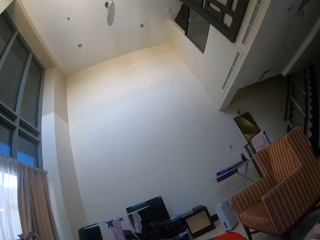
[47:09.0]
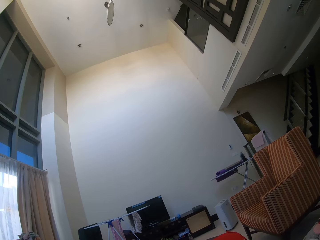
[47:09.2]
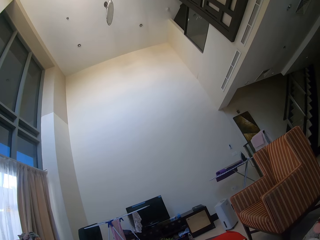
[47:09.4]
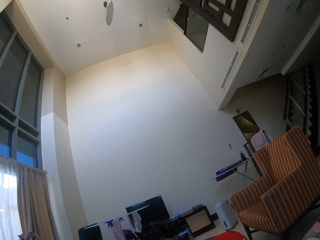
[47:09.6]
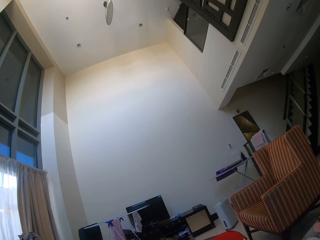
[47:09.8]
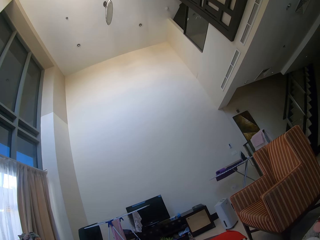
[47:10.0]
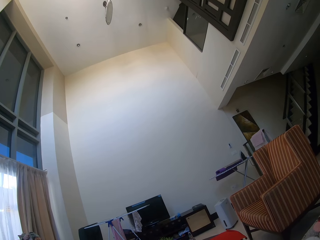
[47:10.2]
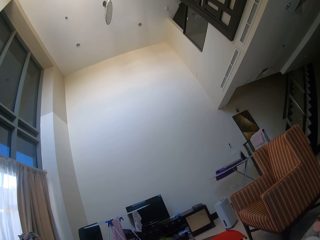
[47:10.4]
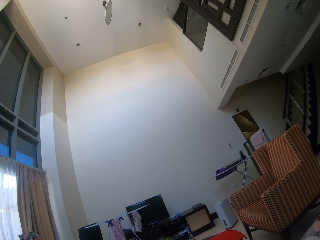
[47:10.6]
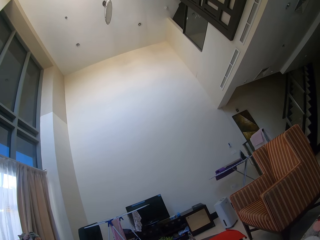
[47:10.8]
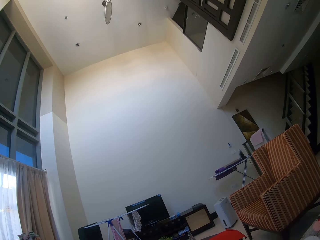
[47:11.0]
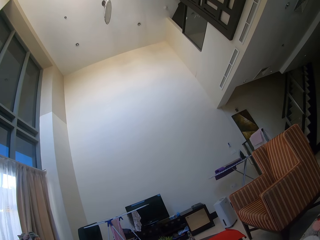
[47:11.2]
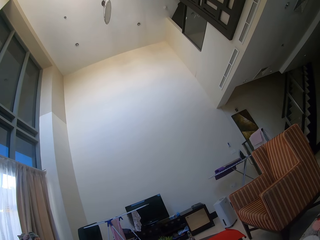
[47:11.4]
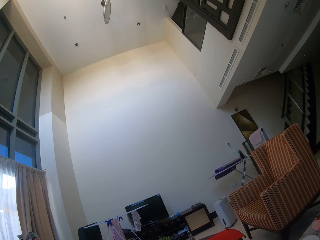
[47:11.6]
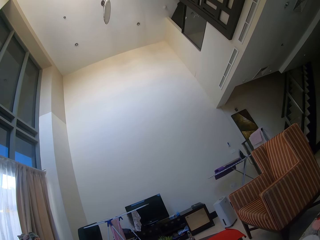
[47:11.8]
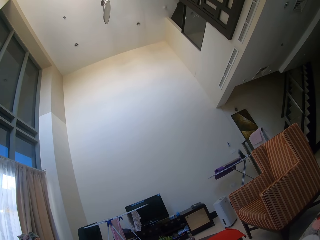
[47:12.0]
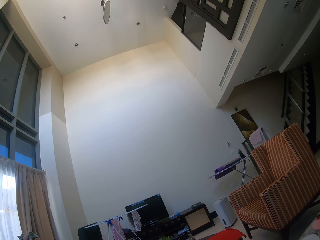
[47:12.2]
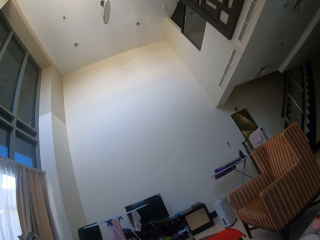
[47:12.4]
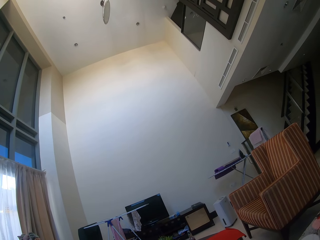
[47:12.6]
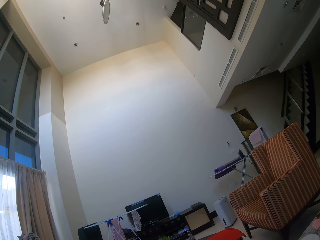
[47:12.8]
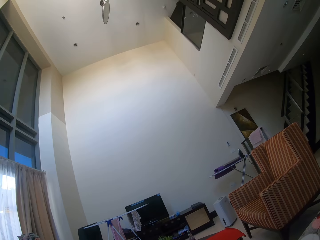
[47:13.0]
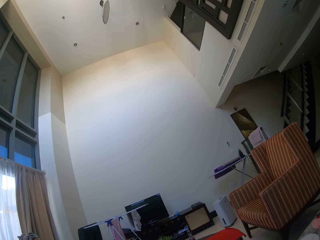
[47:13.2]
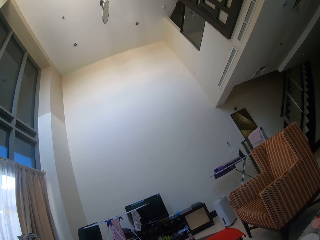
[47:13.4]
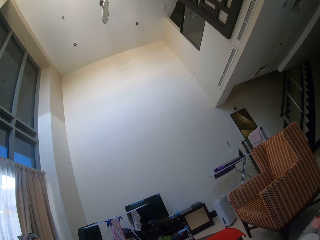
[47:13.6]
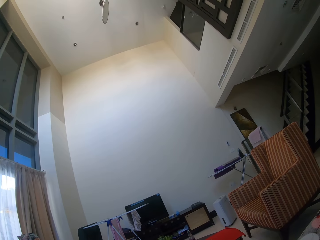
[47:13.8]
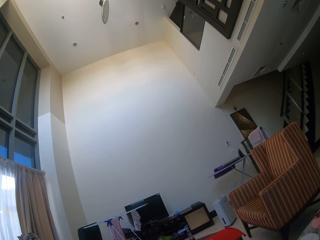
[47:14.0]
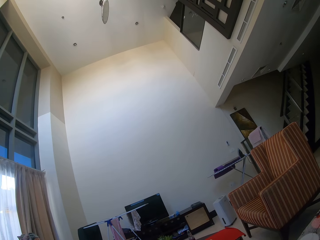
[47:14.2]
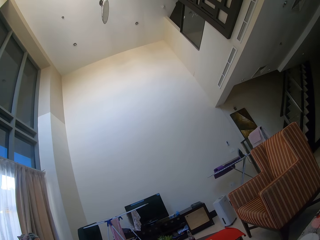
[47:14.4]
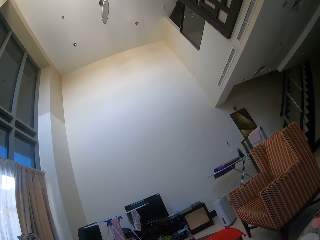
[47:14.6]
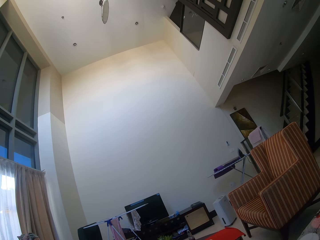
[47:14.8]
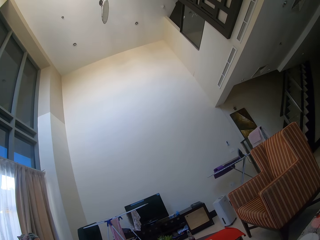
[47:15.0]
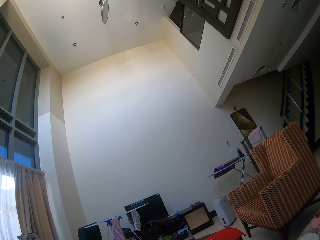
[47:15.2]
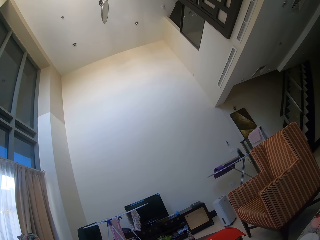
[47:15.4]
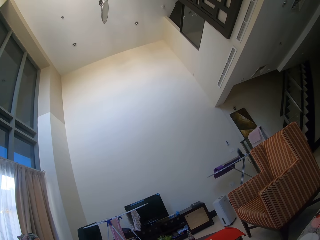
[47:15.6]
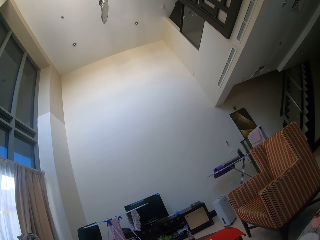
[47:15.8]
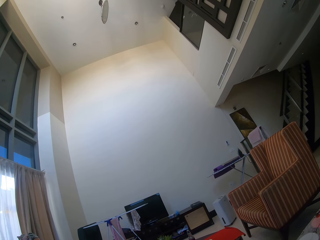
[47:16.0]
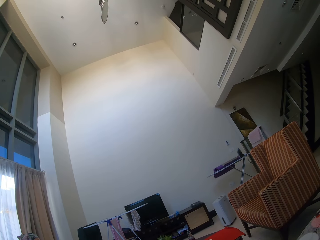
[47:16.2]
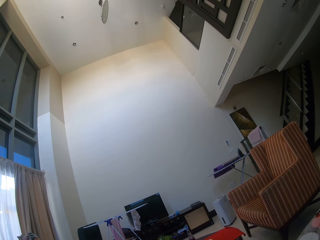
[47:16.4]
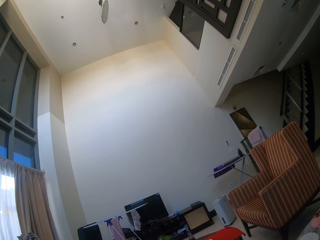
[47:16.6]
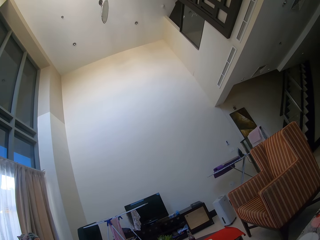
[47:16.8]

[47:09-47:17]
The camera wearer sits on the couch.

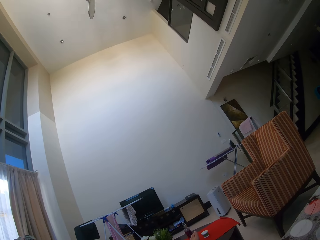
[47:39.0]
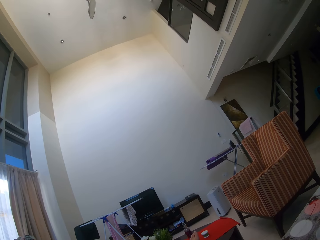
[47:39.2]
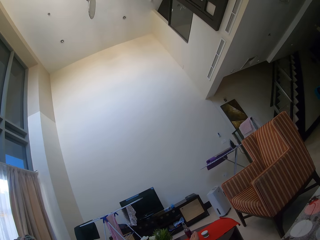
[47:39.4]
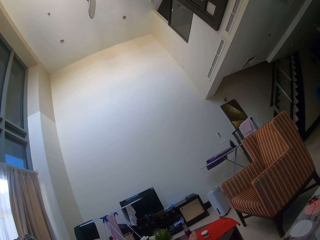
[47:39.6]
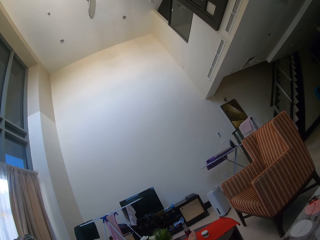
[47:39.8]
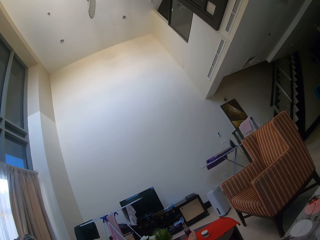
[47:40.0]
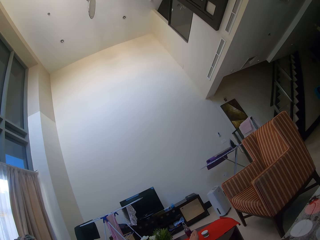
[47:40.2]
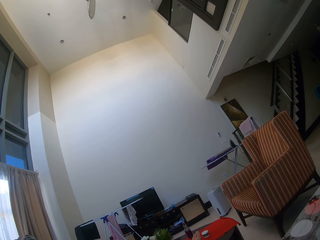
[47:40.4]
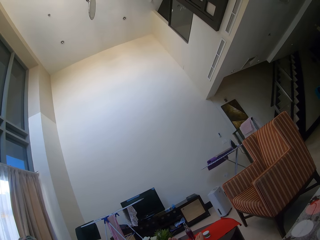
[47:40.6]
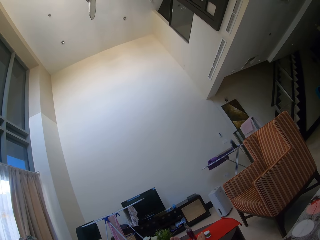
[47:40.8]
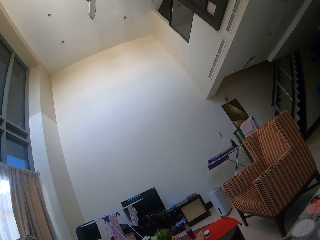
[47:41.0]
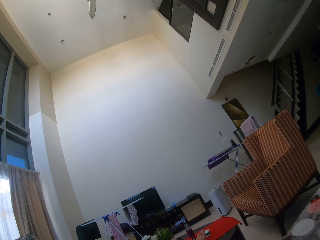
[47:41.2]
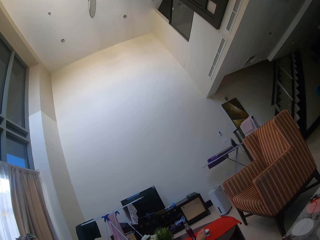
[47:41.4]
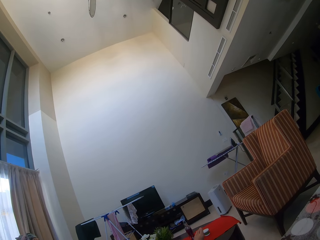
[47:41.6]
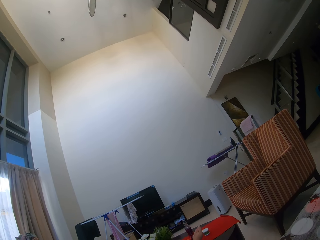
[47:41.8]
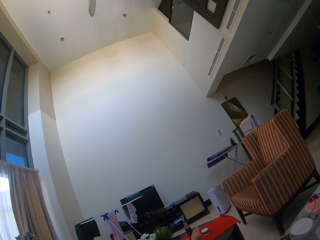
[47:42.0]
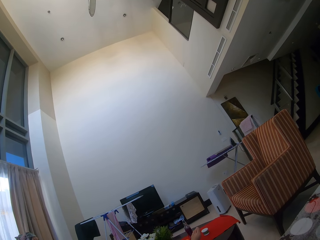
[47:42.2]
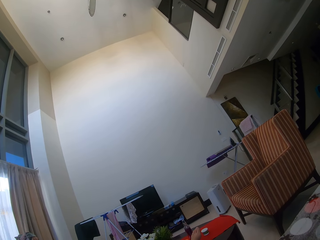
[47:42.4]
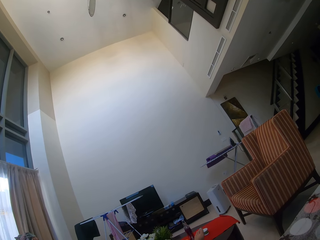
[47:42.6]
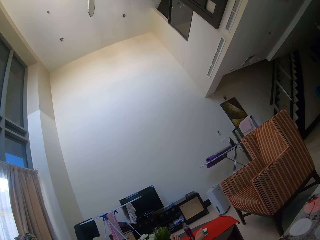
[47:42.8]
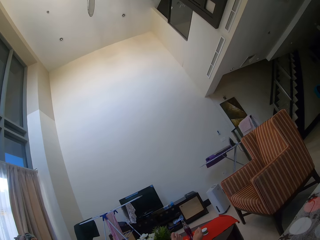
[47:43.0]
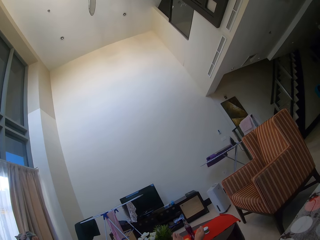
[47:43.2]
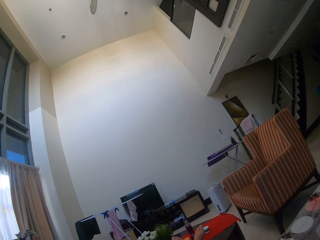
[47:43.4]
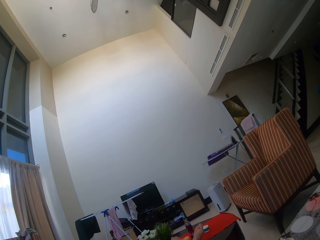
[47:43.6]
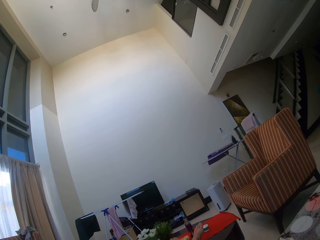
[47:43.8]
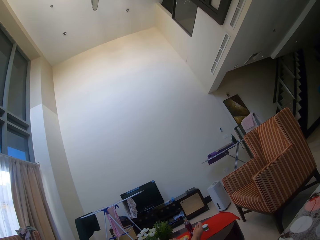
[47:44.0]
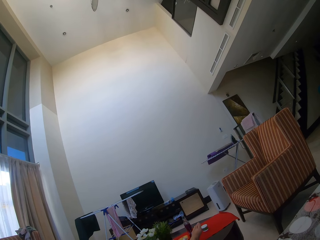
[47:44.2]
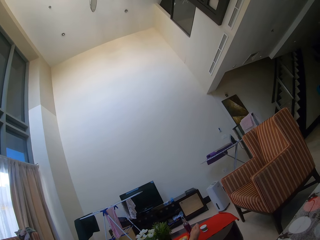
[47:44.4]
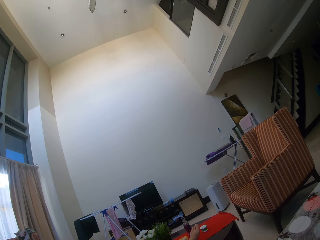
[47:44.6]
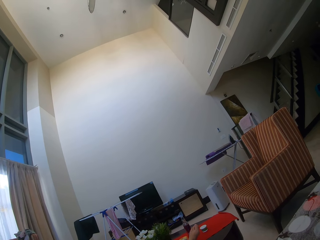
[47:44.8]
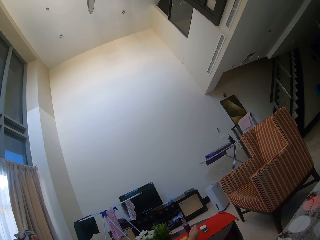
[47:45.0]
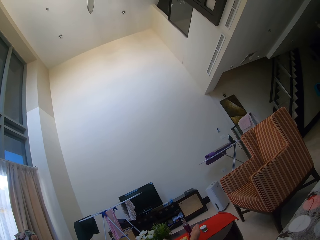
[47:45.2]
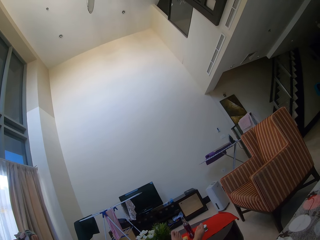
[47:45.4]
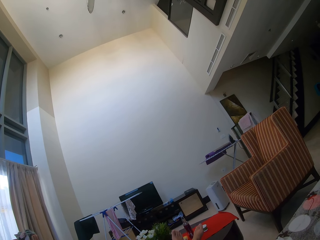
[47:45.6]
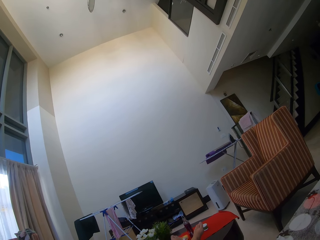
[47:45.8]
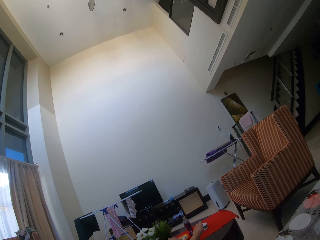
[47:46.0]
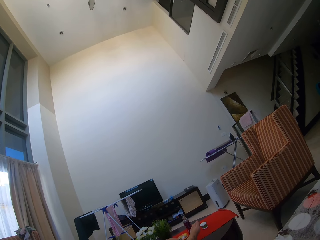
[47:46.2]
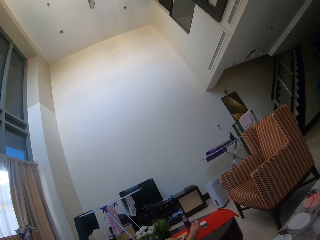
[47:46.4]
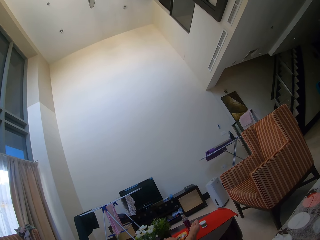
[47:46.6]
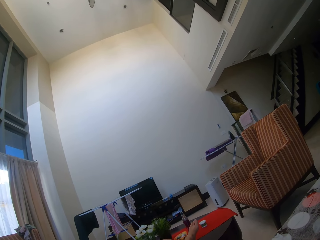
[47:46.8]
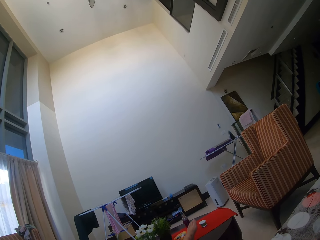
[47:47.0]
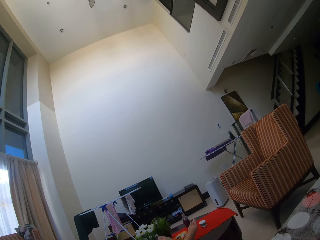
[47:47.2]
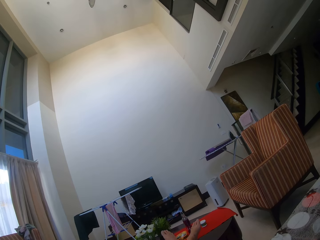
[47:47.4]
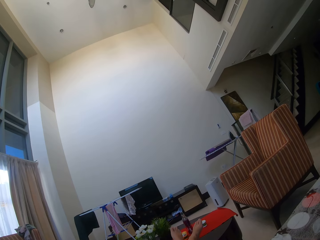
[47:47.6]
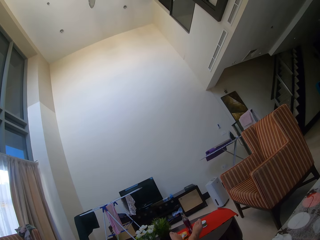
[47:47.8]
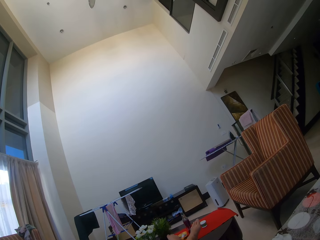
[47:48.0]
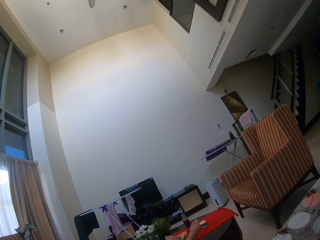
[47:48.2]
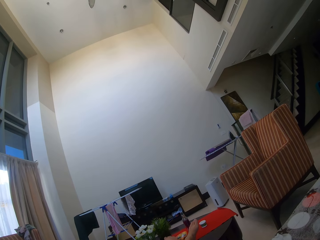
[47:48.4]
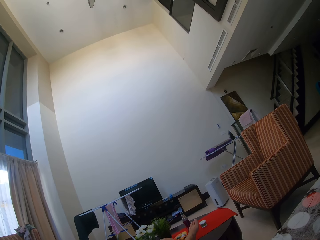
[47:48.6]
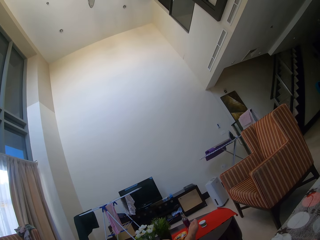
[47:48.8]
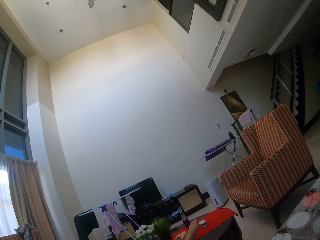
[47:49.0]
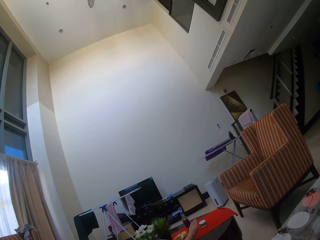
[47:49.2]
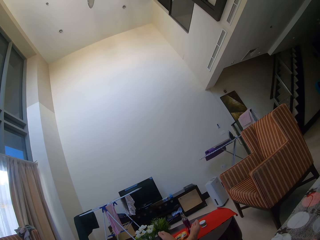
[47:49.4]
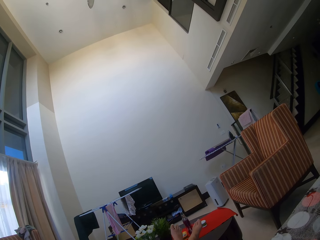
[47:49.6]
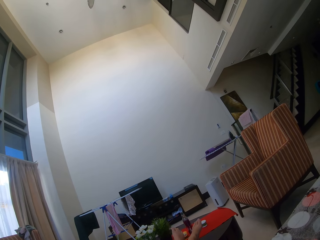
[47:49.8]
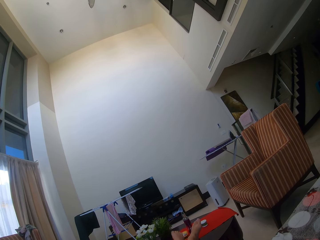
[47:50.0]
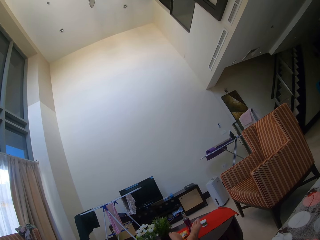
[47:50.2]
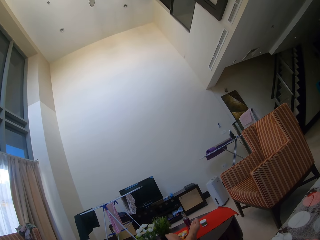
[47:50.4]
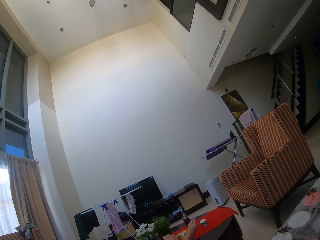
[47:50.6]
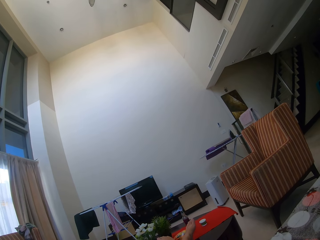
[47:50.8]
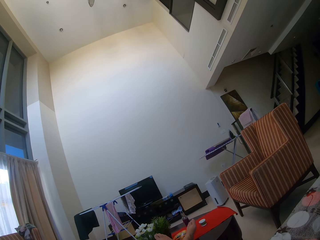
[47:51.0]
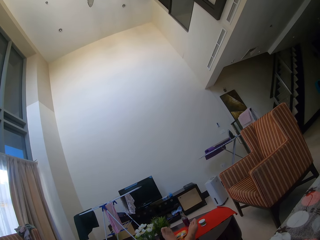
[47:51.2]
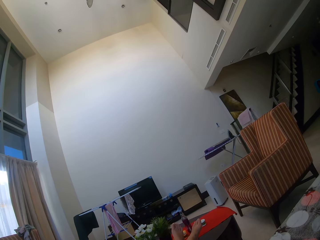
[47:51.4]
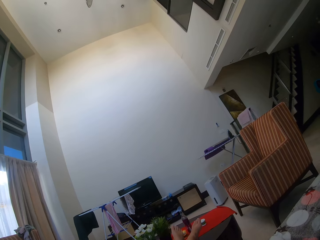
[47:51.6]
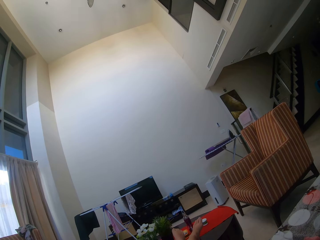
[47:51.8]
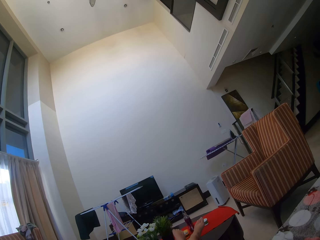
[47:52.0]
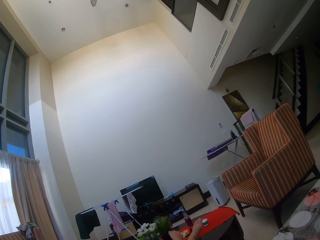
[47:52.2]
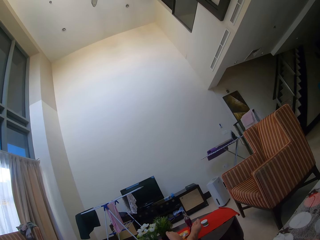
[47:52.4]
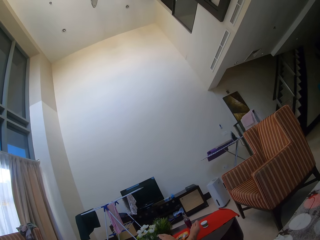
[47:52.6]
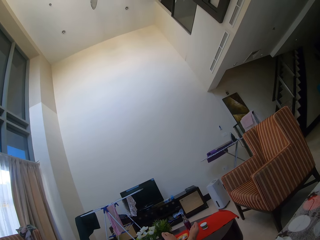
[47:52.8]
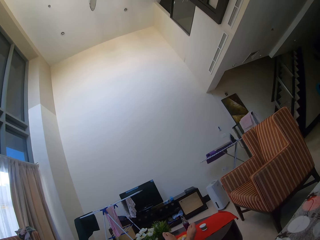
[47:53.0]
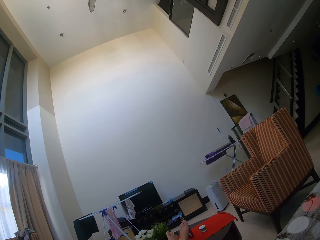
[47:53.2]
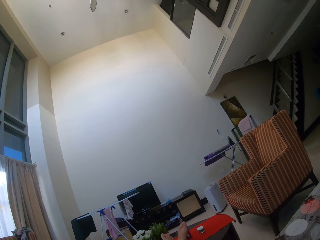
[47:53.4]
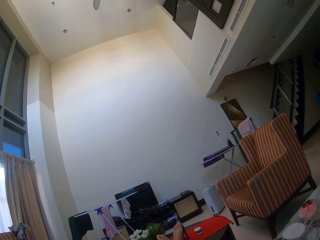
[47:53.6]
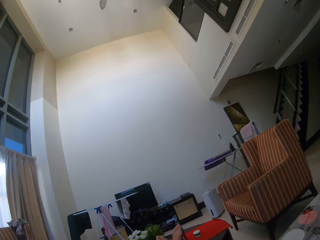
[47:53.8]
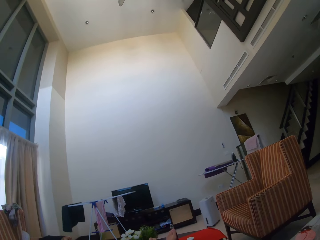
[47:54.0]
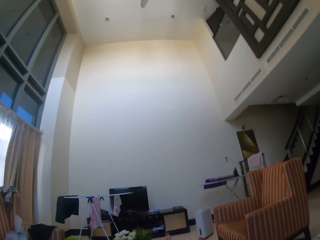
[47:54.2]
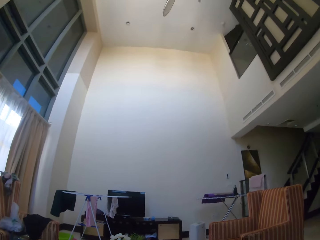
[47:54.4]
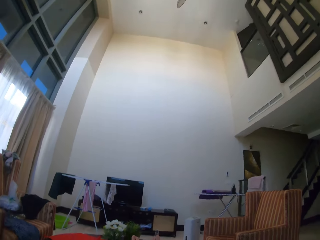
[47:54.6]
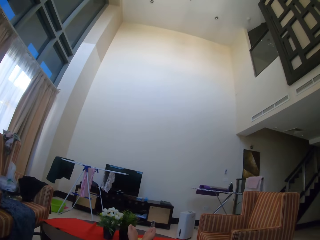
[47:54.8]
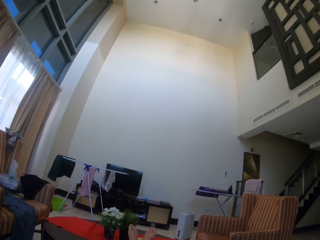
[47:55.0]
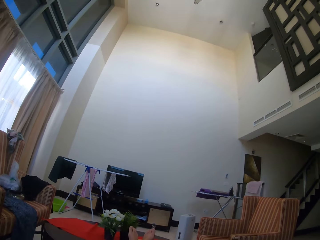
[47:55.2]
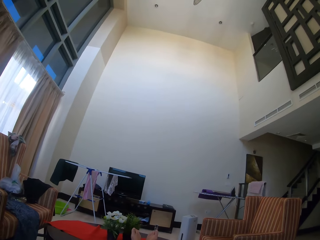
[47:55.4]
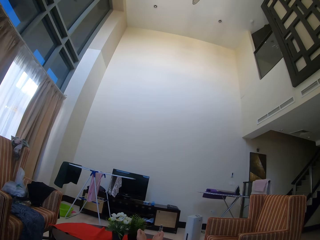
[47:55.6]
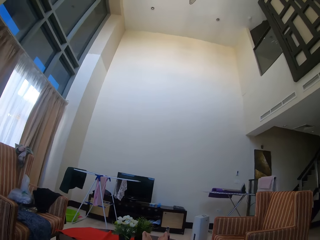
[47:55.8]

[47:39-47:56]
The camera wearer shakes her legs on the table. She moves the legs.
